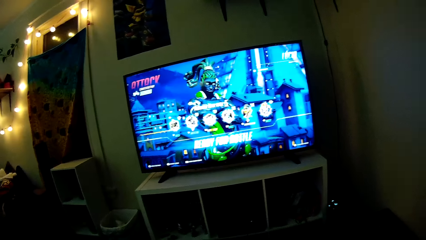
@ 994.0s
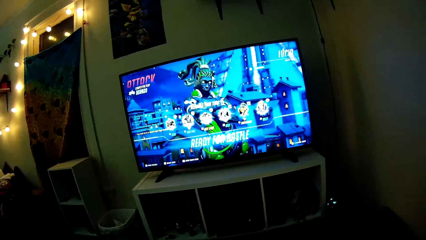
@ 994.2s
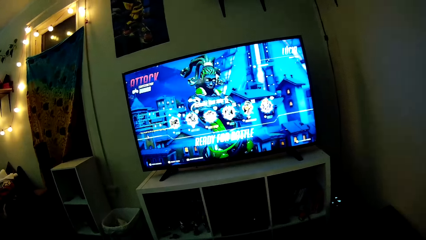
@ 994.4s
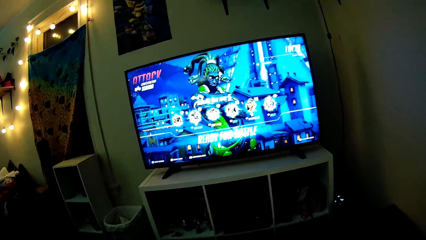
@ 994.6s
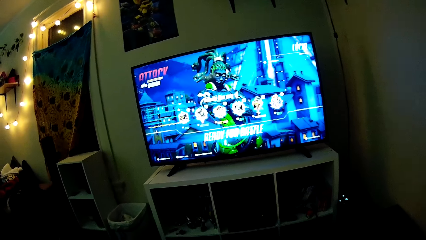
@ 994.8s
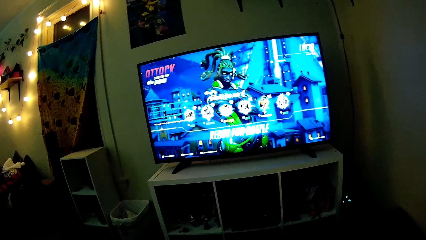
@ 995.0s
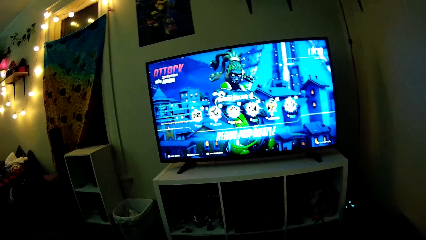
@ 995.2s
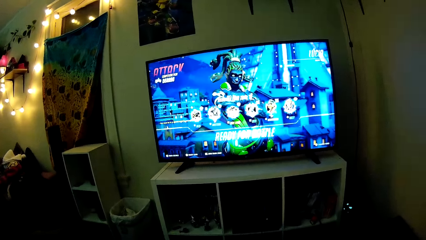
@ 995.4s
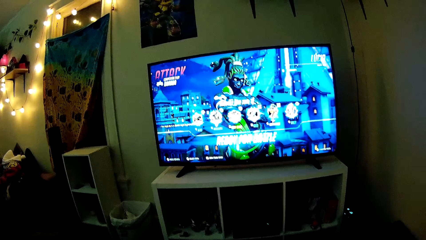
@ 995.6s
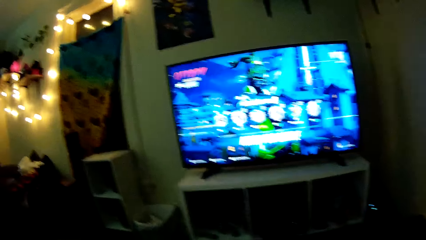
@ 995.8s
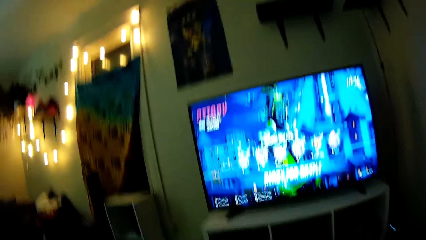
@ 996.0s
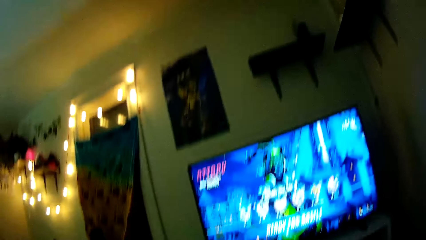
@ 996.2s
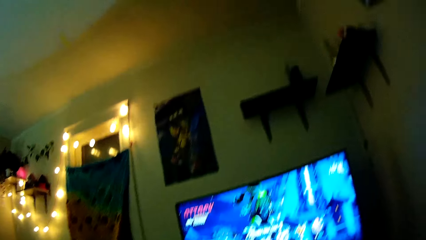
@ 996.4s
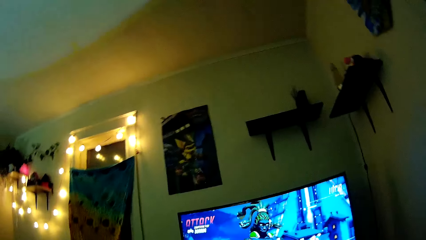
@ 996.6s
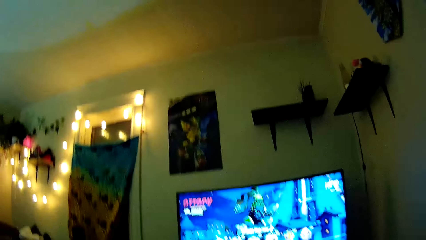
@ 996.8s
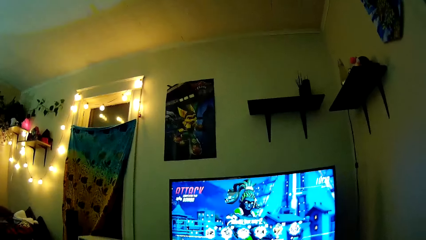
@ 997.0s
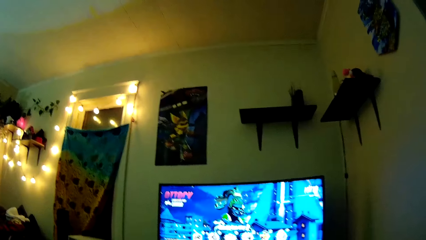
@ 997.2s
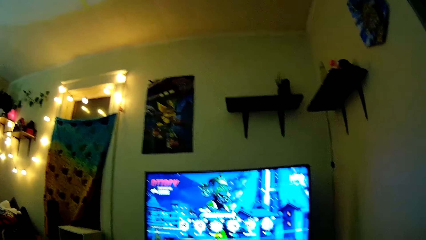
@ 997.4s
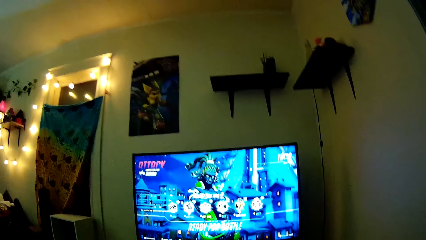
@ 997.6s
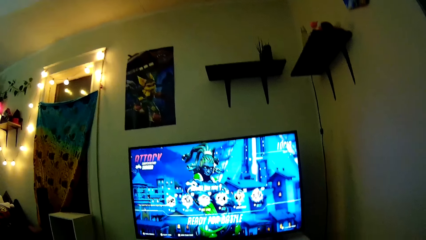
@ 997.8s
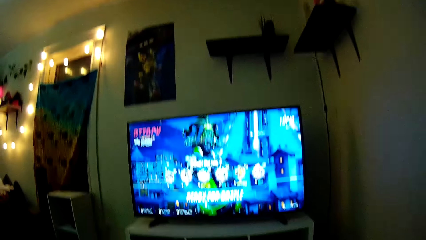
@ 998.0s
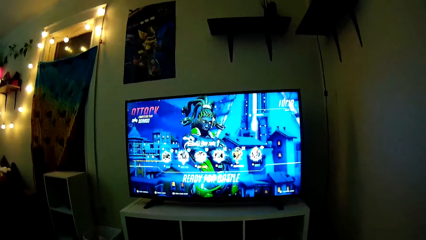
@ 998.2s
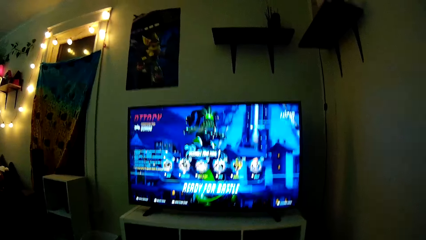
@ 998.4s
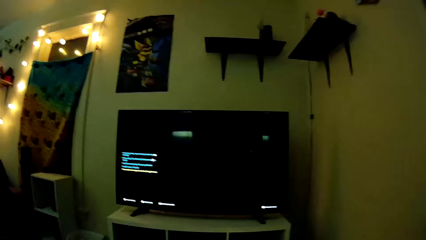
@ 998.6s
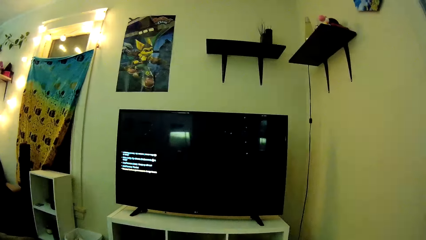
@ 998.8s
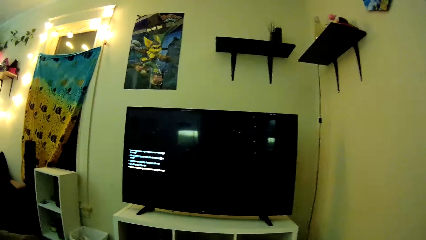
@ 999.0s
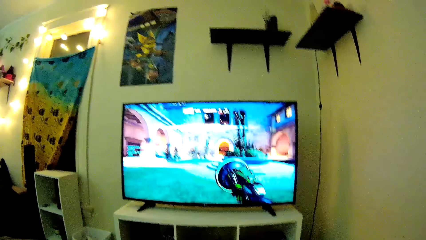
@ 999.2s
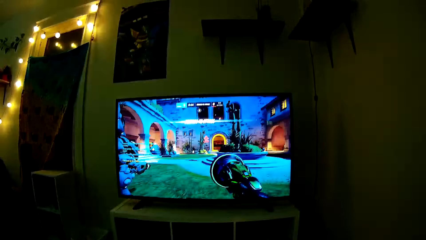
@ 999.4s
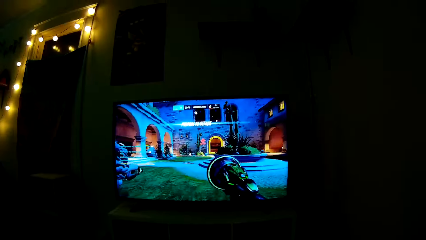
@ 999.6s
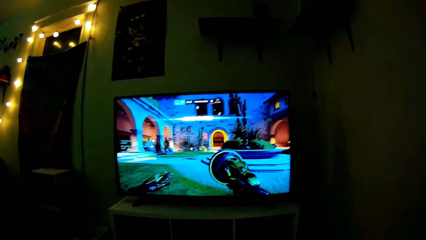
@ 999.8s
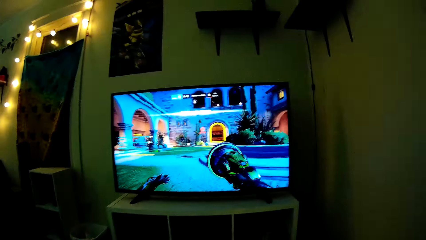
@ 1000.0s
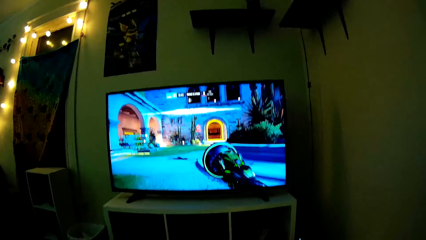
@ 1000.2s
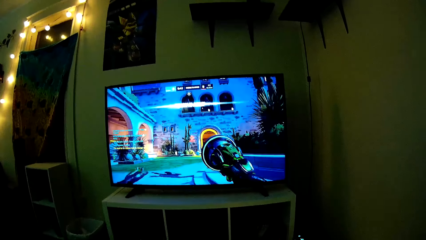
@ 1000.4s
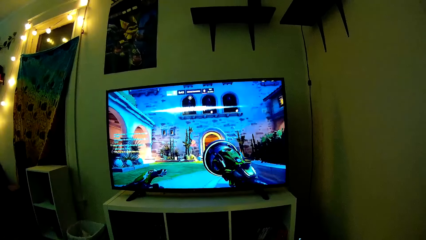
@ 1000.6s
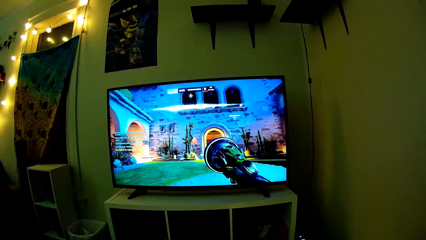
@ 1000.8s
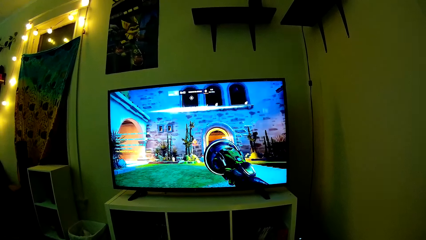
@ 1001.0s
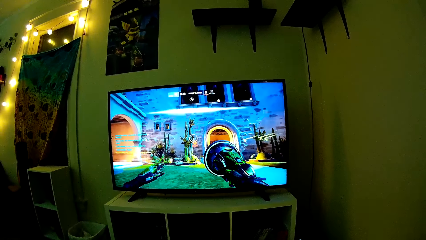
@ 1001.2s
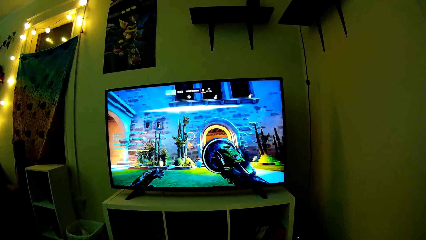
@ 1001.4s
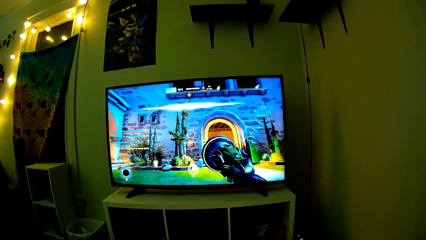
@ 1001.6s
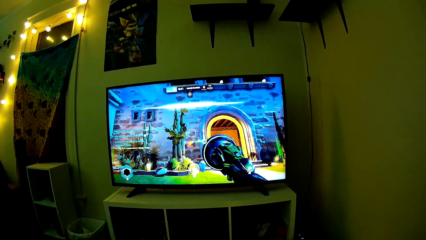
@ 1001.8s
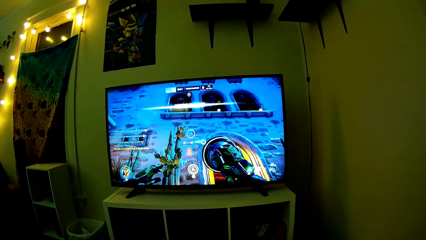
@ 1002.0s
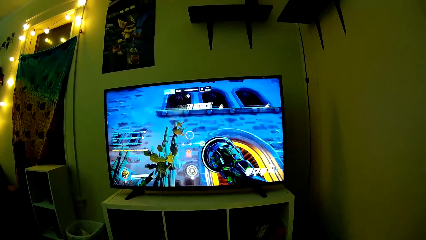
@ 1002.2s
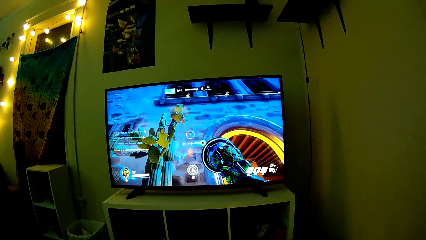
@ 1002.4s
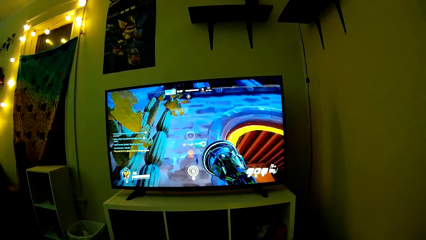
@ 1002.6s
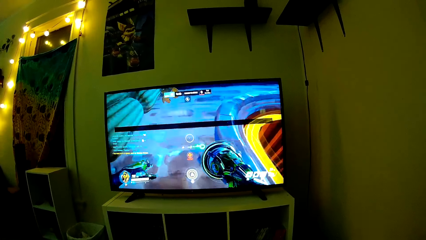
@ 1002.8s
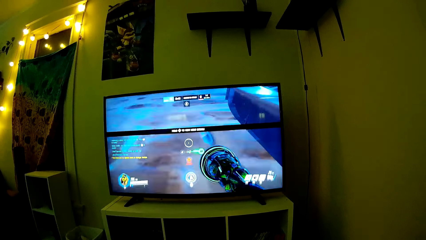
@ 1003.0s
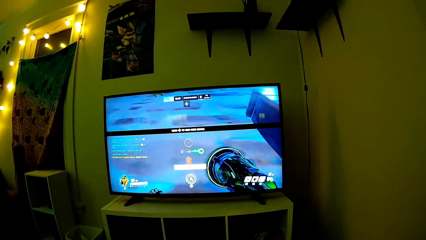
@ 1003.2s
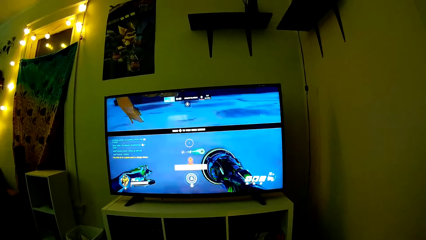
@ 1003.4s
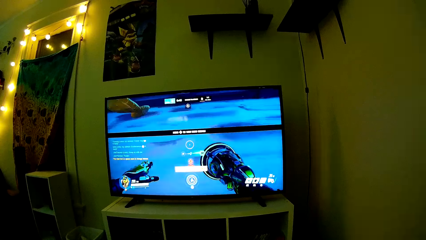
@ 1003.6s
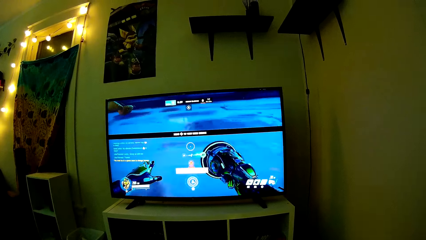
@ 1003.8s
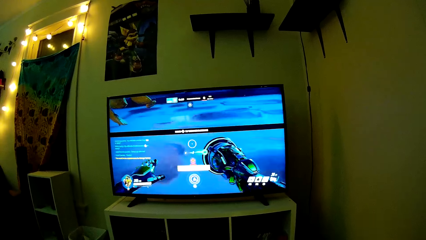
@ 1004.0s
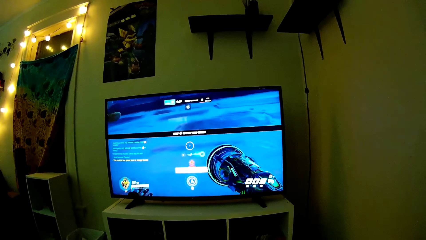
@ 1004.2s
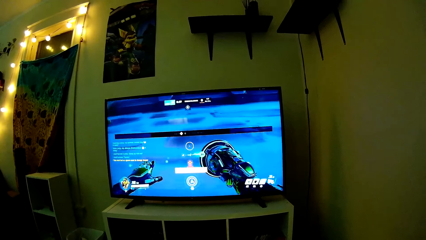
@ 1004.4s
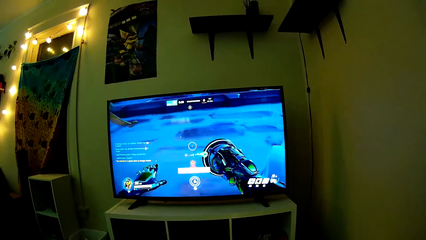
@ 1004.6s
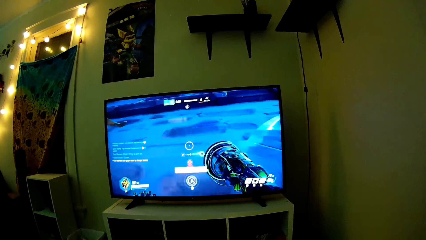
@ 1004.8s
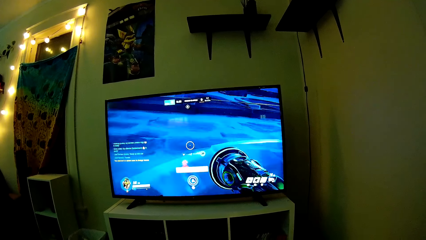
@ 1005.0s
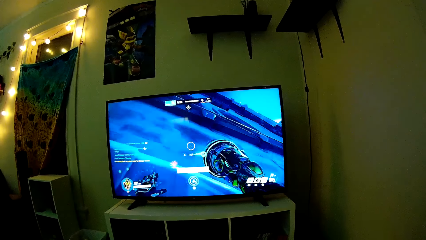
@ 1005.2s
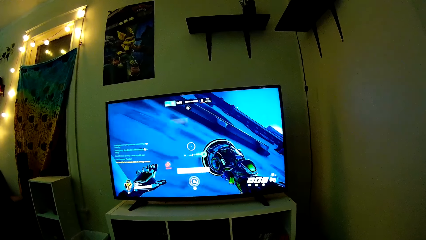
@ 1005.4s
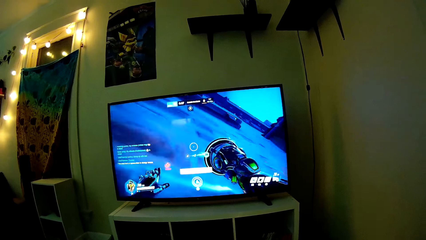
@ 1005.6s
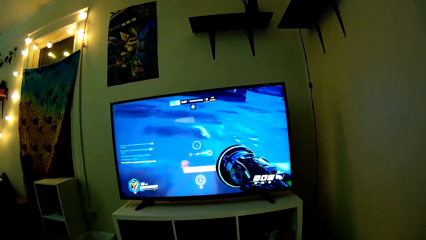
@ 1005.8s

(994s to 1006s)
The camera wearer looks around. They play a video game.

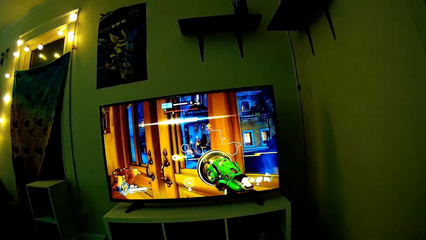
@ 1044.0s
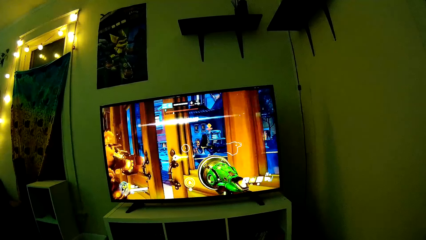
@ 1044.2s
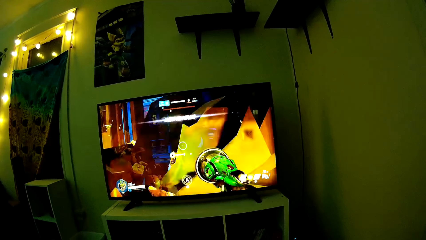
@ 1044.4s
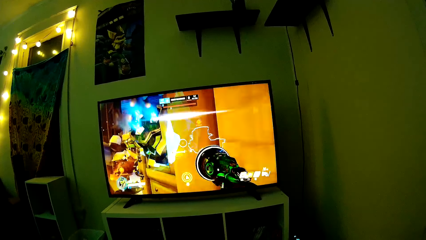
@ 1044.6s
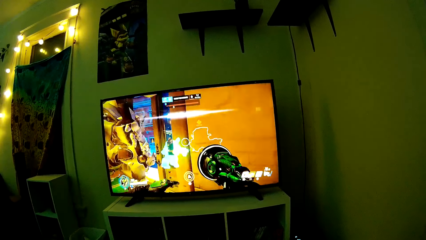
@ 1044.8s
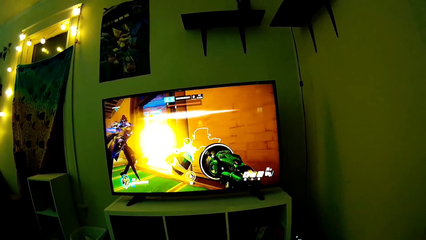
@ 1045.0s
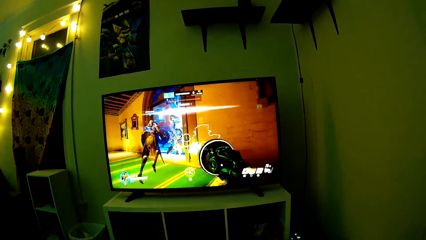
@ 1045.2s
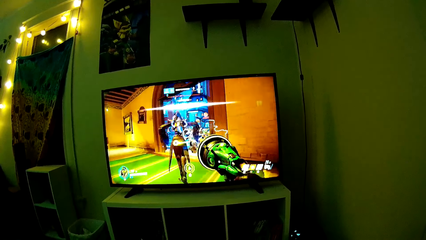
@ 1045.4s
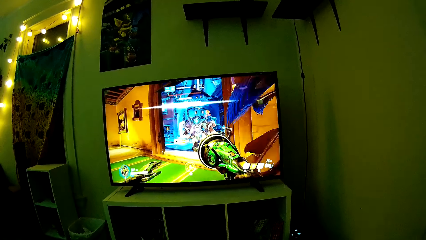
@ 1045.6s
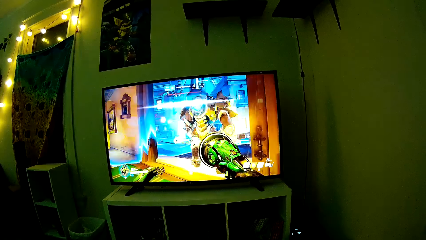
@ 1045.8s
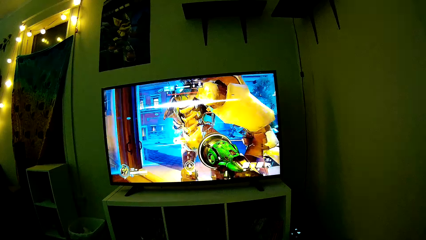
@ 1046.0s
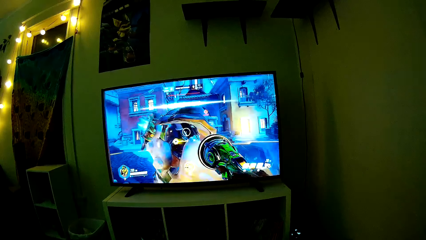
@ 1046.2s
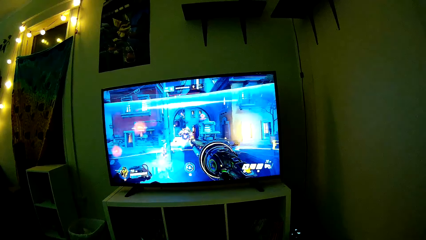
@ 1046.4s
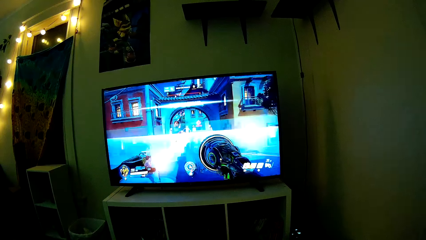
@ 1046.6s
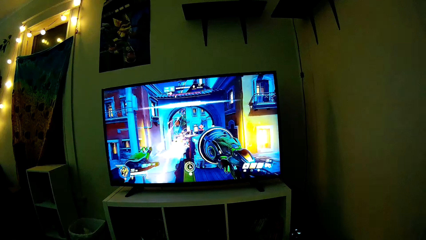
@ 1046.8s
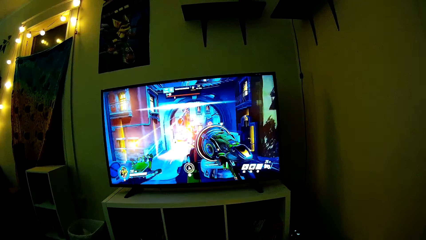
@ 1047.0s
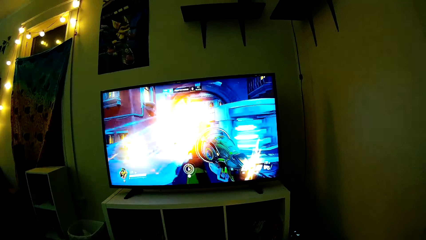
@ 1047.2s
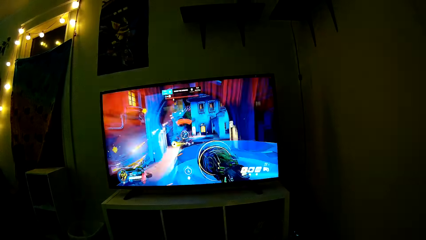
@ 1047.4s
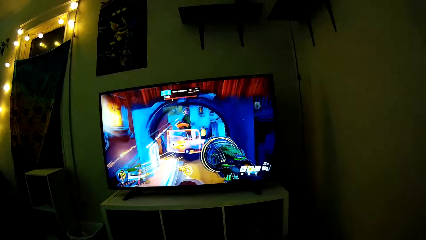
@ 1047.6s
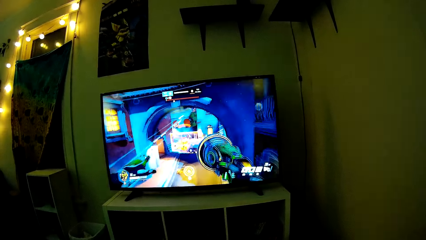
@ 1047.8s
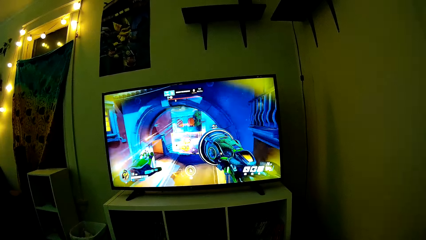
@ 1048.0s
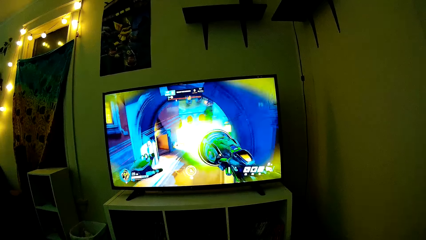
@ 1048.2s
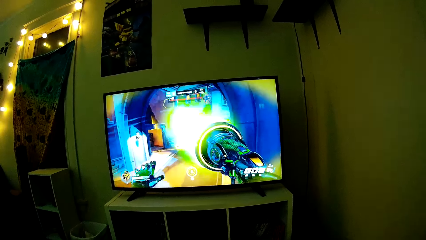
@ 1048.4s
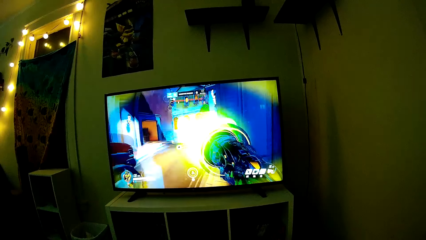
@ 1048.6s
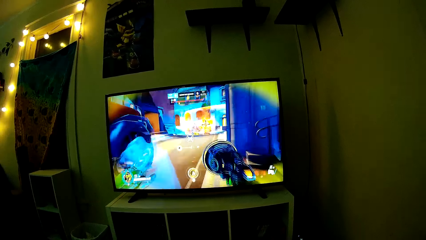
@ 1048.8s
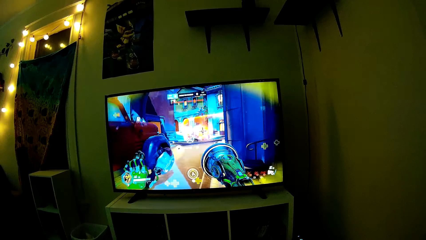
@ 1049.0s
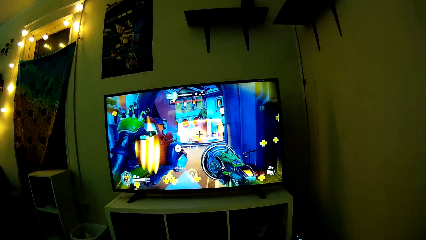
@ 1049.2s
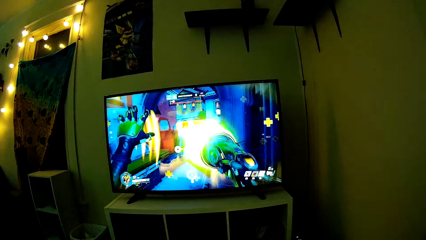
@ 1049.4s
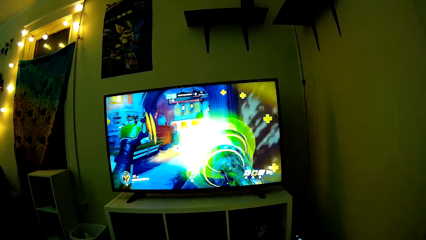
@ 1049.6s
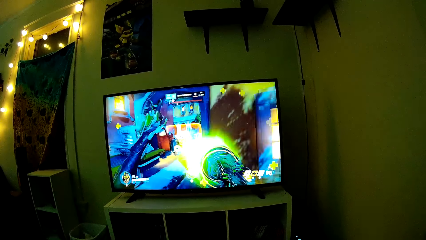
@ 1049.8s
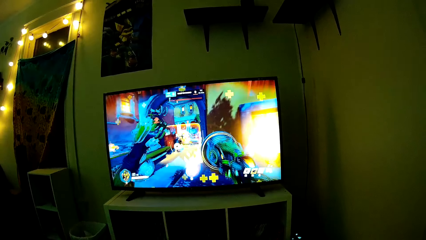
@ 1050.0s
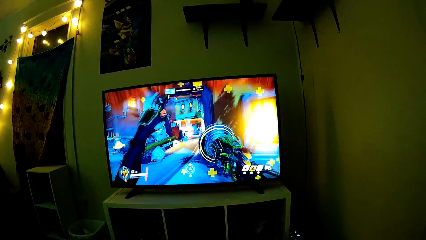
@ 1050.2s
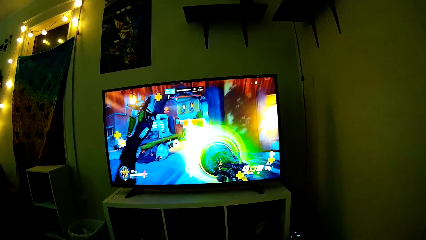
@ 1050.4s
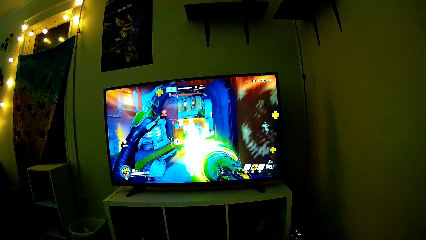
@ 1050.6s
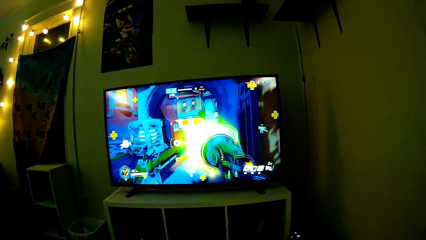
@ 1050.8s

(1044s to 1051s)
The camera wearer talks to a man. They play a video game.
